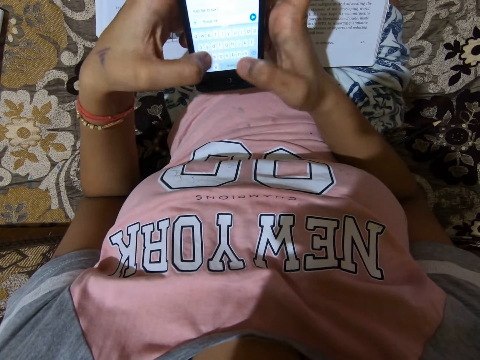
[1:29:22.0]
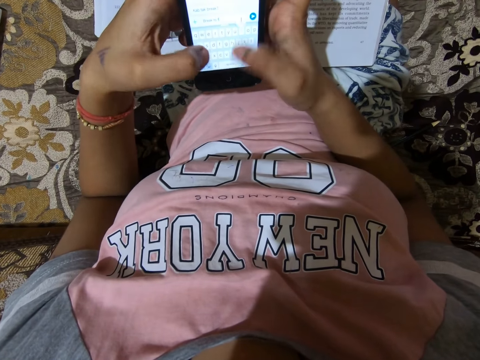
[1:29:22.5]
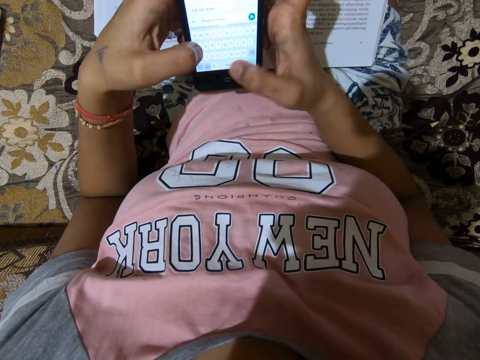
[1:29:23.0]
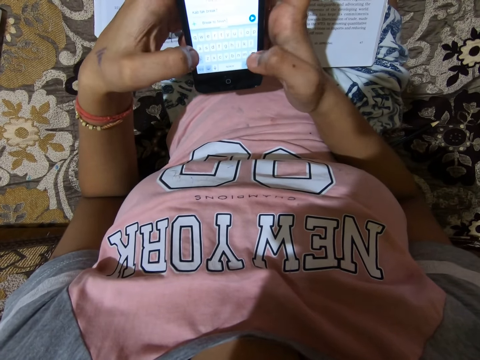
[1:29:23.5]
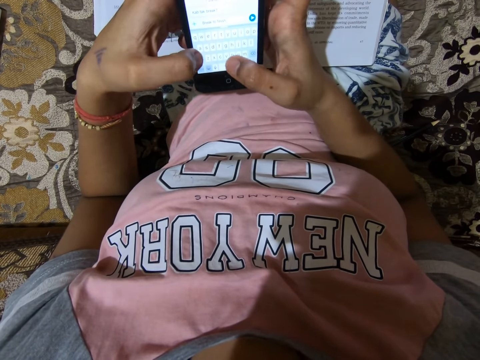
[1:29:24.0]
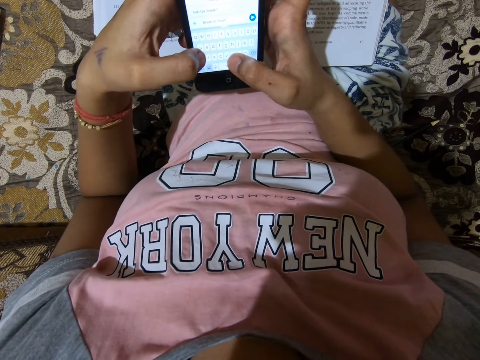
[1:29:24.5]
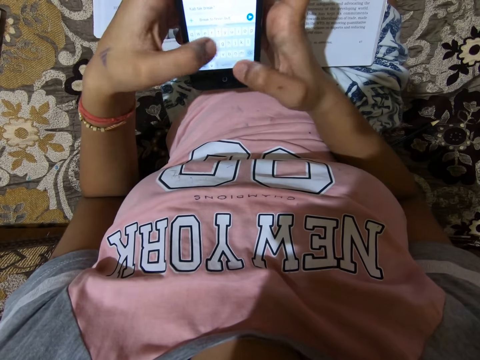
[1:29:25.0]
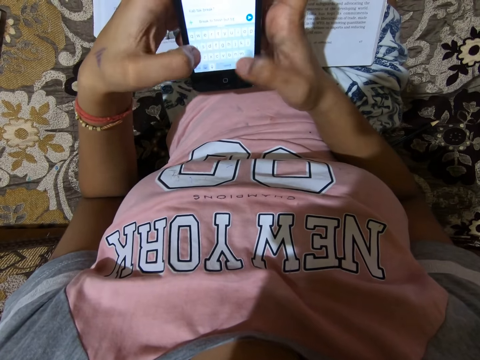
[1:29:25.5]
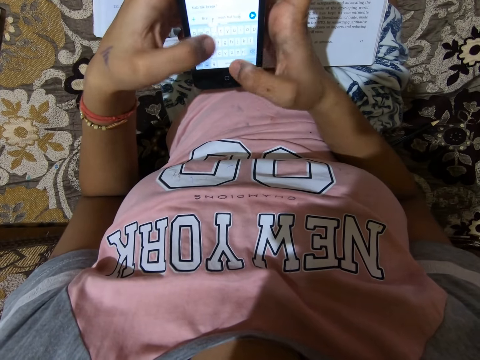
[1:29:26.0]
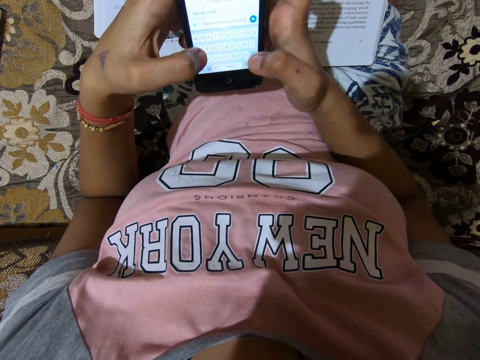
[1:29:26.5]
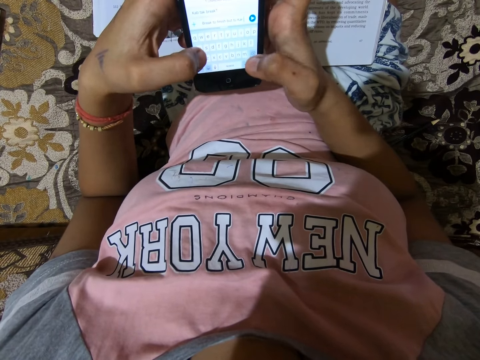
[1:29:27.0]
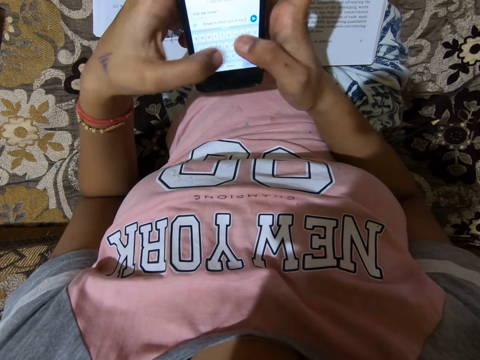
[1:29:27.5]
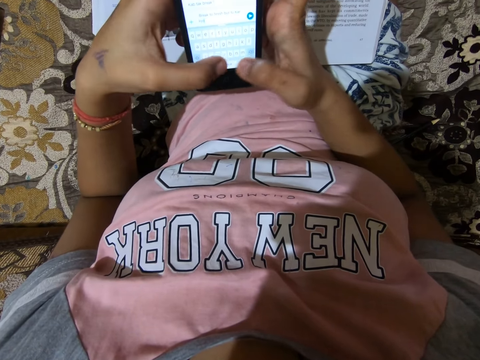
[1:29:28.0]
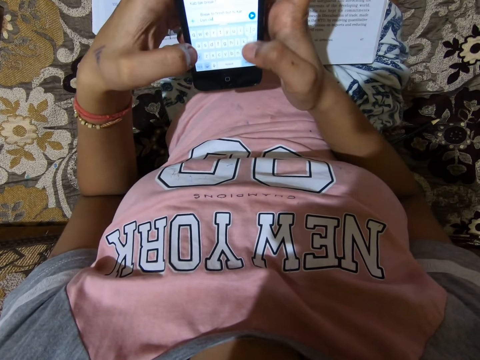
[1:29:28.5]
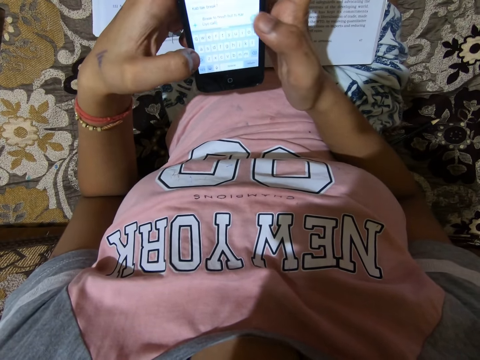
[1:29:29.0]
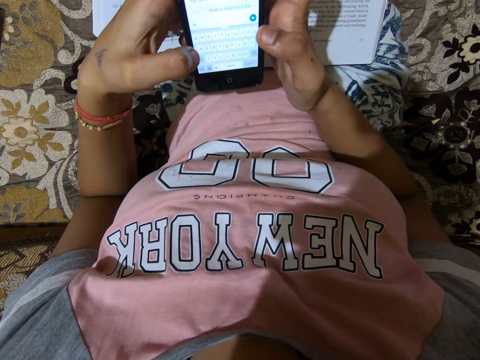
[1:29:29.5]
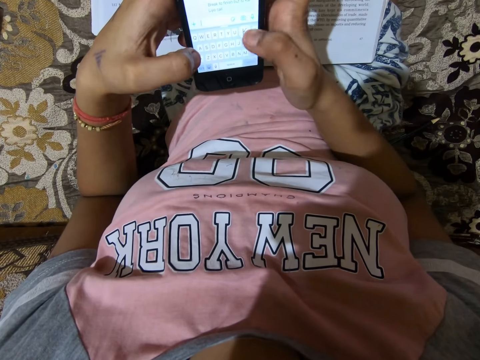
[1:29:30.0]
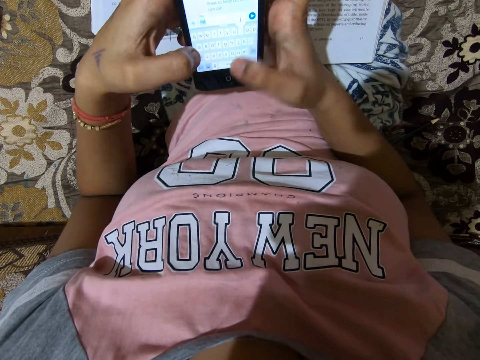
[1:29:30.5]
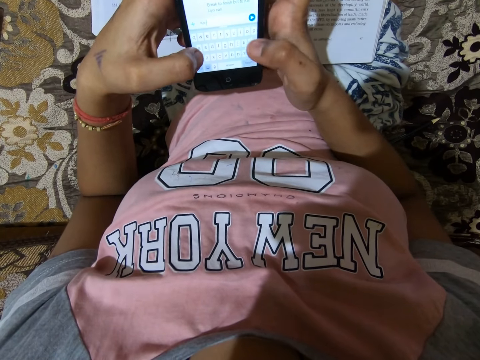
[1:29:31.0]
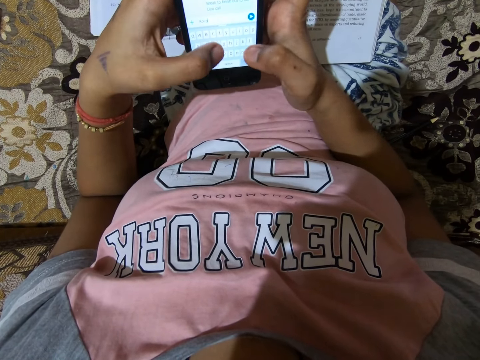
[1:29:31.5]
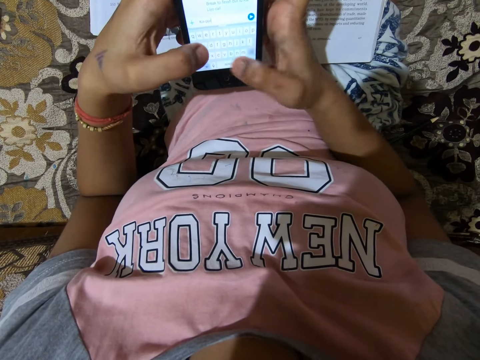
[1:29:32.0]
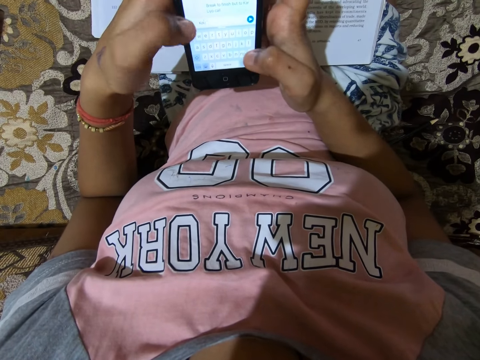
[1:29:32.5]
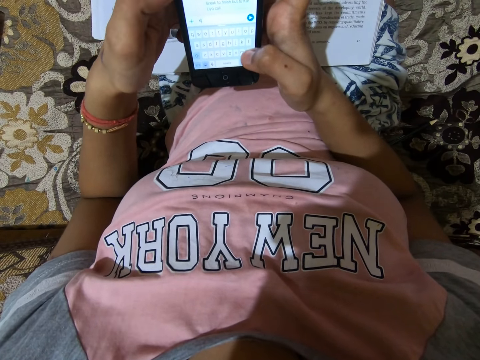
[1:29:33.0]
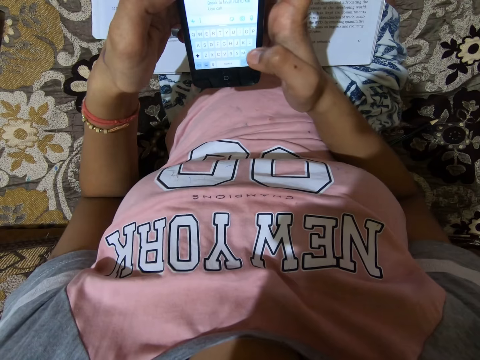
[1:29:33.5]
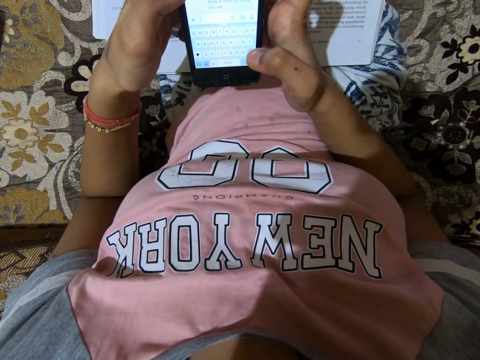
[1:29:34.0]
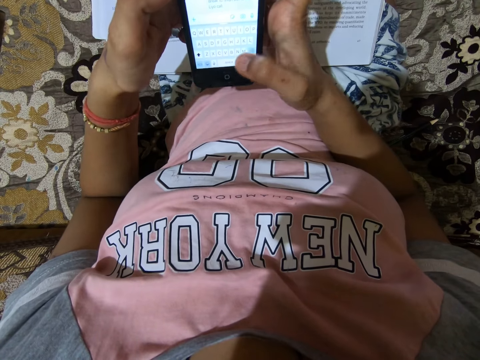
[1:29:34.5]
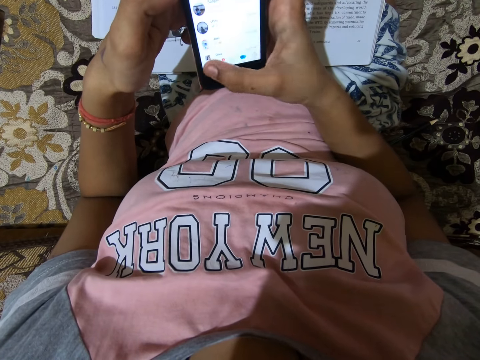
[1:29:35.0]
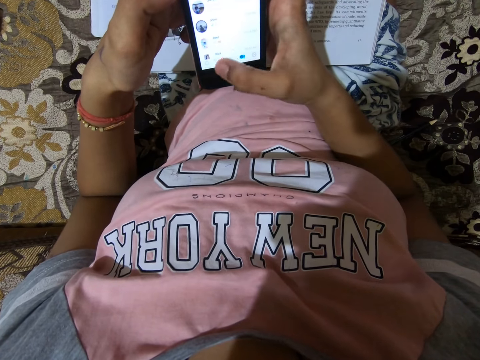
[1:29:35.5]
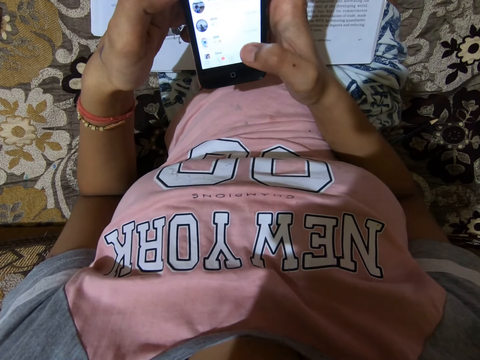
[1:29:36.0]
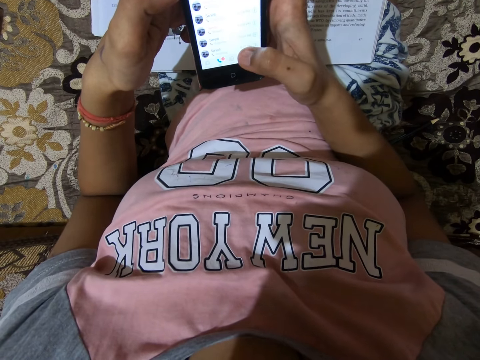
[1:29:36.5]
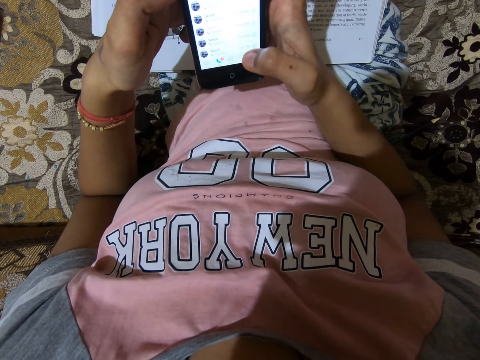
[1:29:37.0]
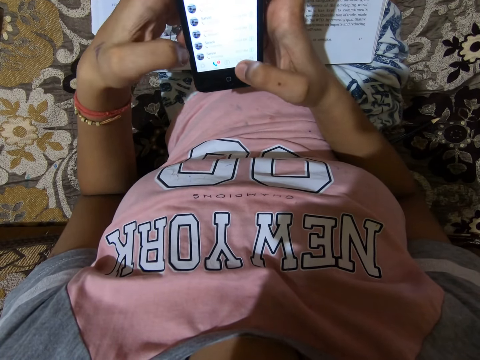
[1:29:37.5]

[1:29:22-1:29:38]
The camera wearer operates a phone with a hand.

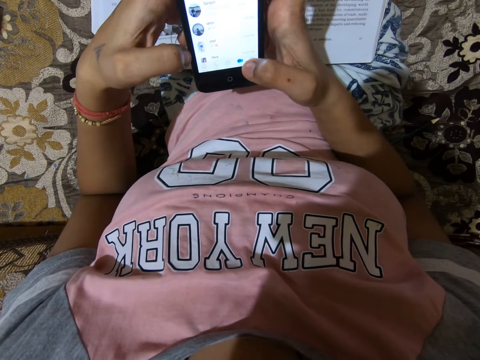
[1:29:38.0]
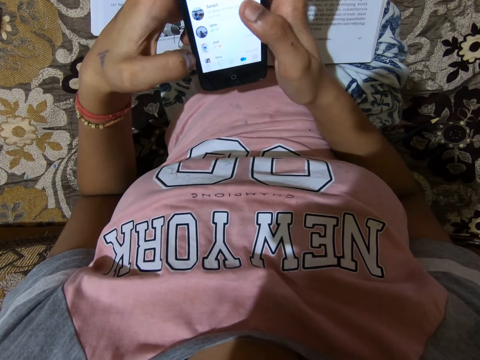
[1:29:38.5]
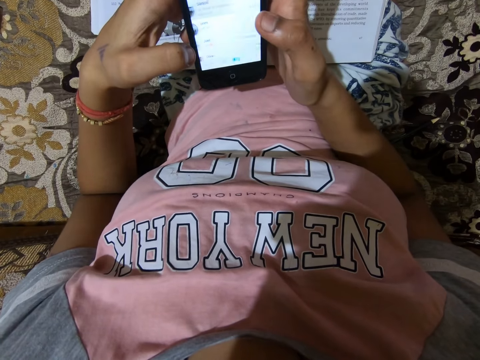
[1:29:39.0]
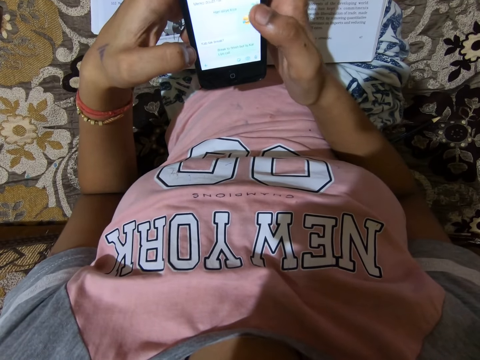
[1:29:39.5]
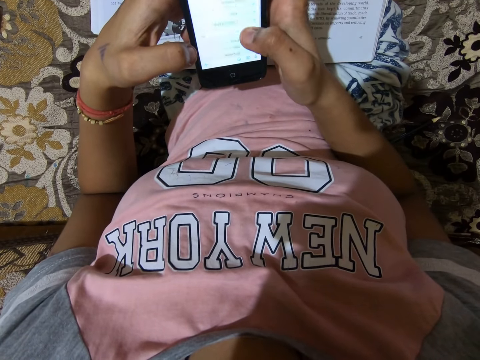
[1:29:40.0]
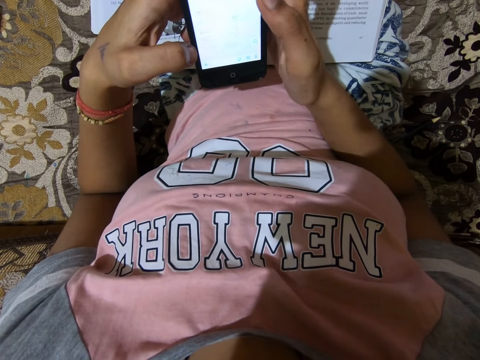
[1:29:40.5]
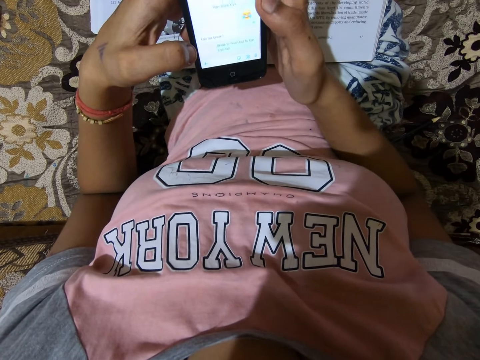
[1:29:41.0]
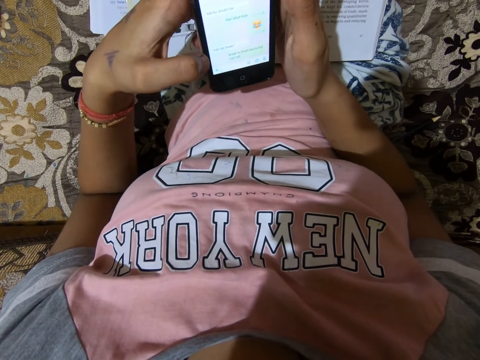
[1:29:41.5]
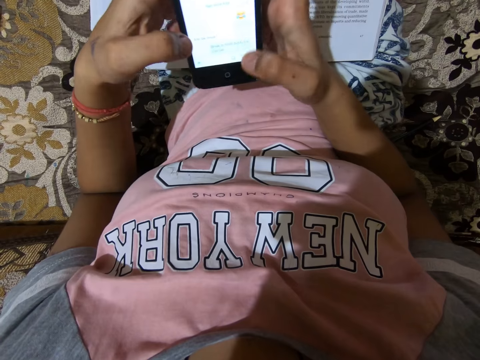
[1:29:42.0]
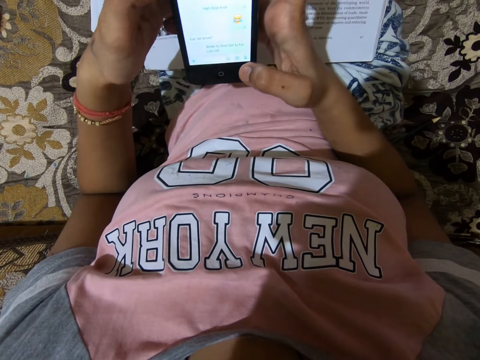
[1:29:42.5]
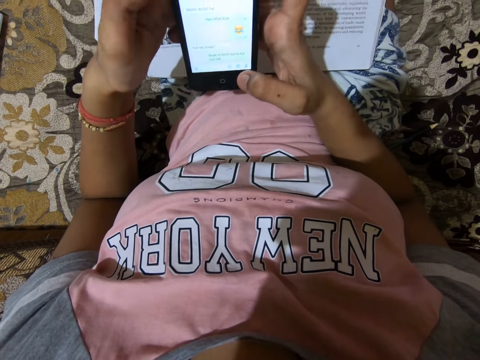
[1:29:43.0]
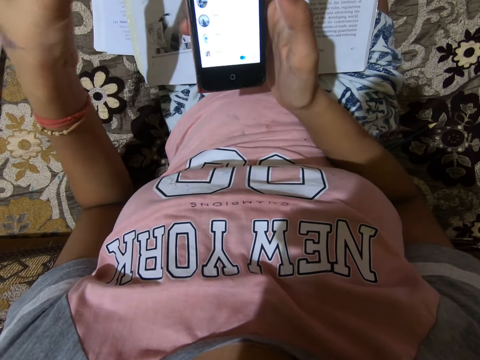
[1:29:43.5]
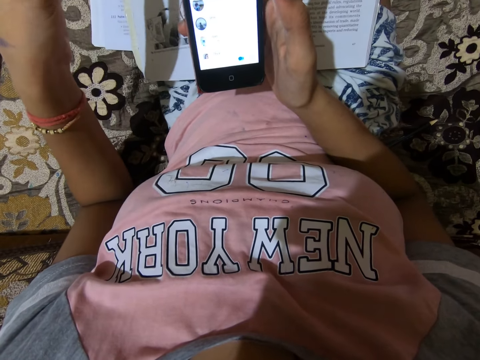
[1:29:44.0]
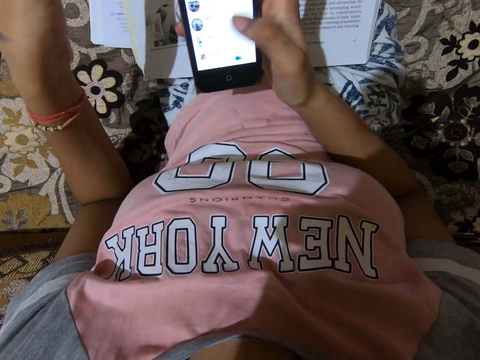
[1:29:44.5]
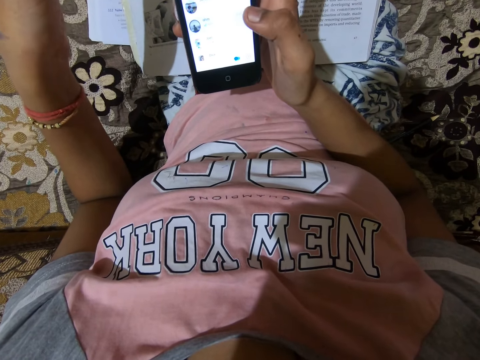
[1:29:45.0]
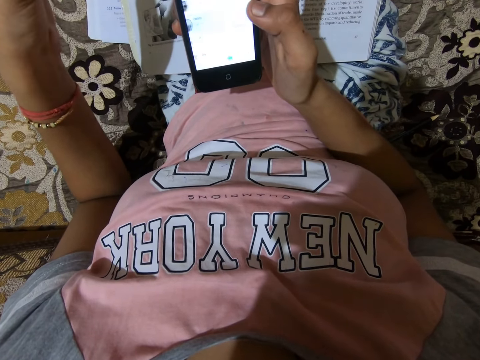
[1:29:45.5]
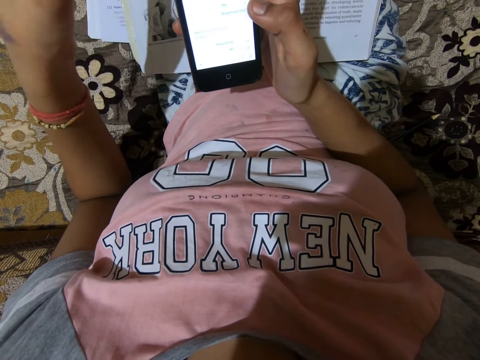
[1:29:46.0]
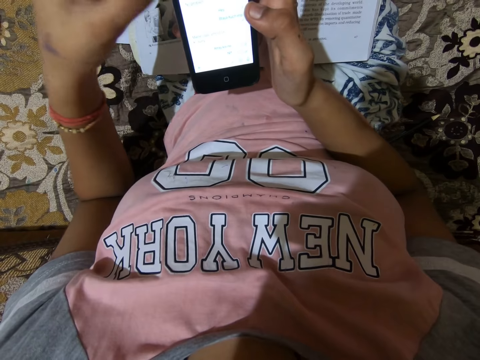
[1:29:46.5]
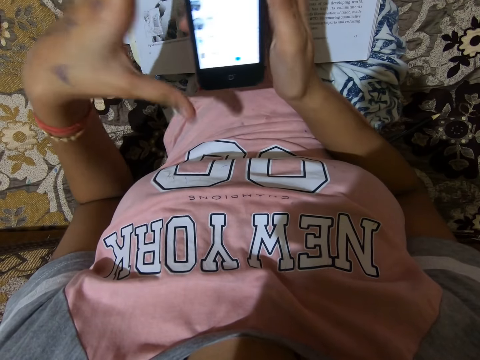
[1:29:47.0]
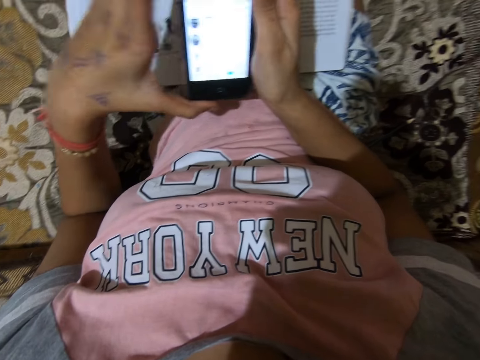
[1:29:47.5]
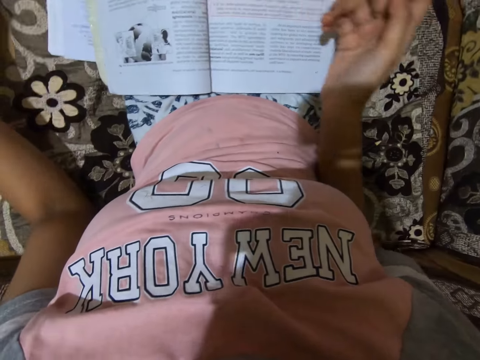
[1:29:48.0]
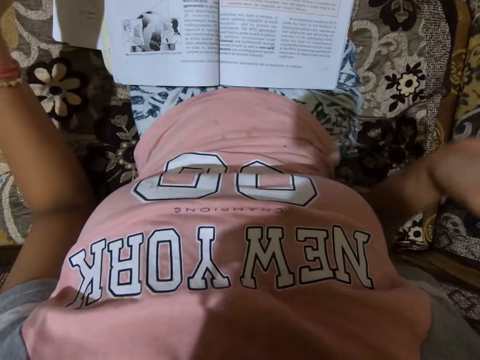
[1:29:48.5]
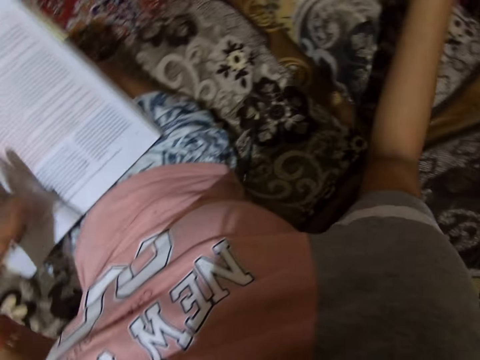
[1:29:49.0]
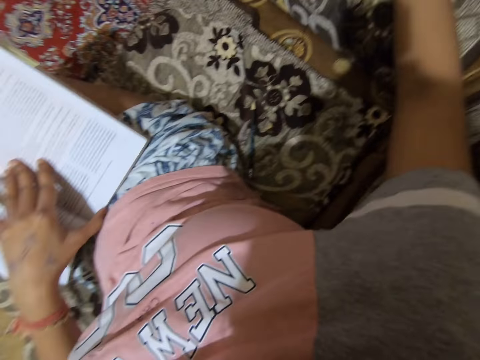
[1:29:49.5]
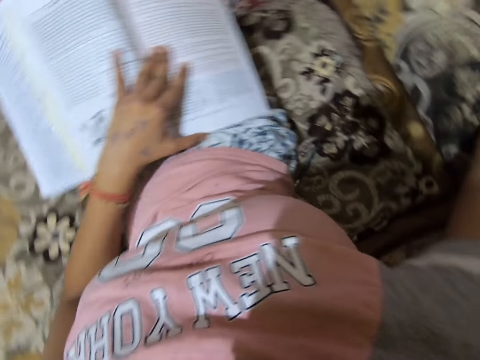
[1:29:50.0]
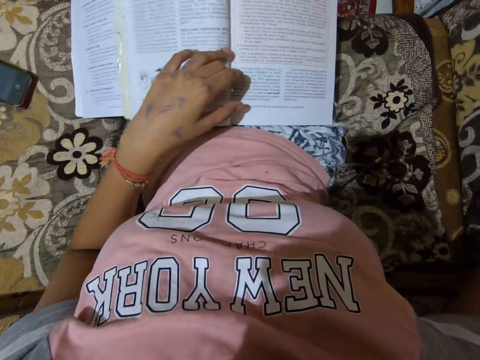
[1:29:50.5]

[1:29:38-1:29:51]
The camera wearer takes a phone from the other hand. She passes the smartphone to her left hand. She drops the smartphone on a couch. She reads from the textbook aloud. She stretches a hand. She adjusts the textbook on her lap with her left hand. She puts a hand on the textbook.
